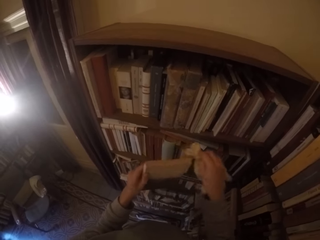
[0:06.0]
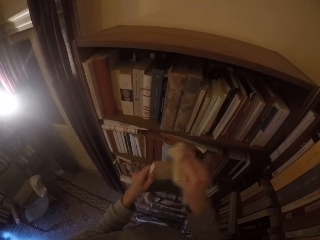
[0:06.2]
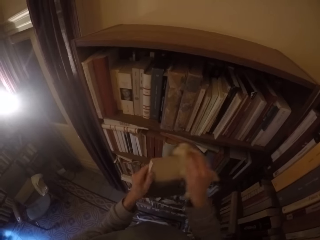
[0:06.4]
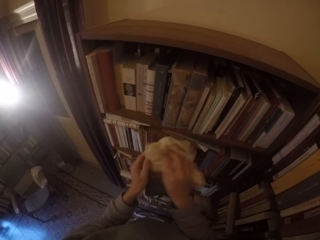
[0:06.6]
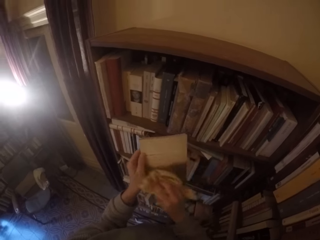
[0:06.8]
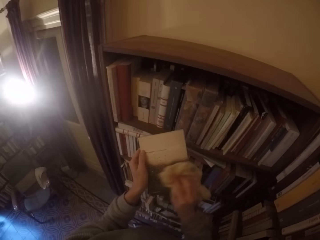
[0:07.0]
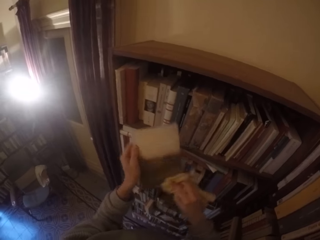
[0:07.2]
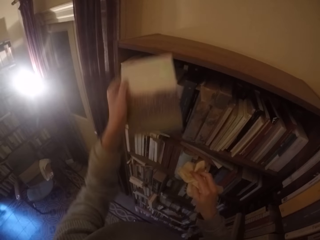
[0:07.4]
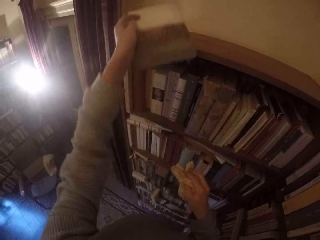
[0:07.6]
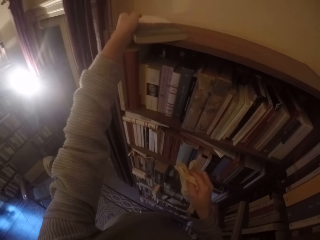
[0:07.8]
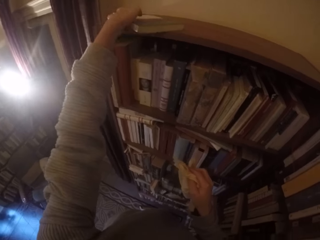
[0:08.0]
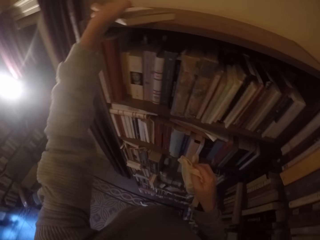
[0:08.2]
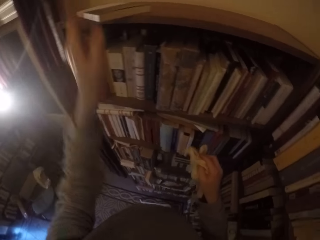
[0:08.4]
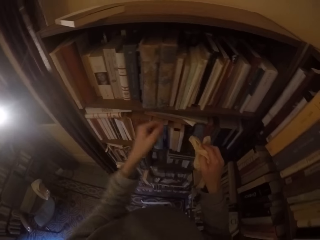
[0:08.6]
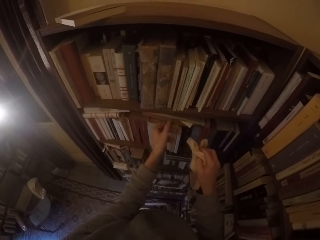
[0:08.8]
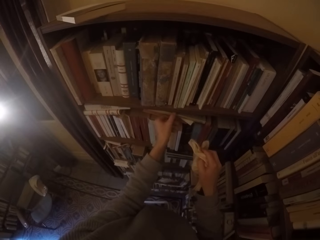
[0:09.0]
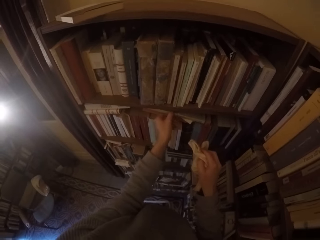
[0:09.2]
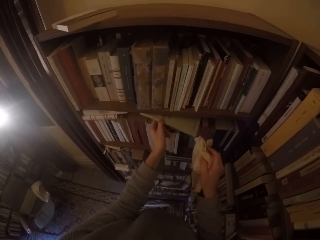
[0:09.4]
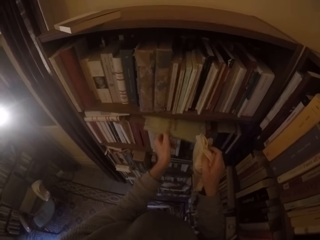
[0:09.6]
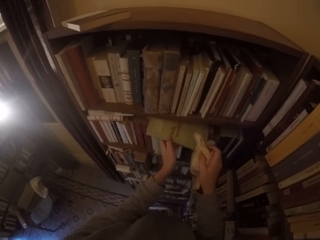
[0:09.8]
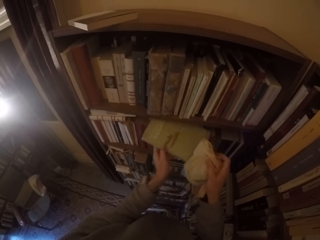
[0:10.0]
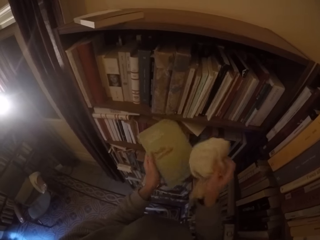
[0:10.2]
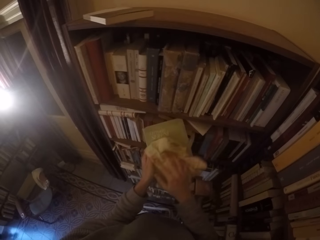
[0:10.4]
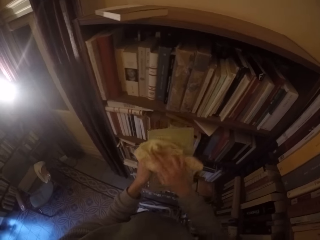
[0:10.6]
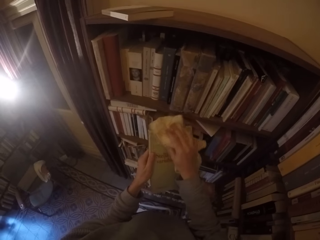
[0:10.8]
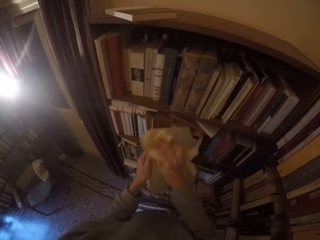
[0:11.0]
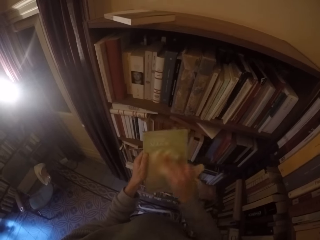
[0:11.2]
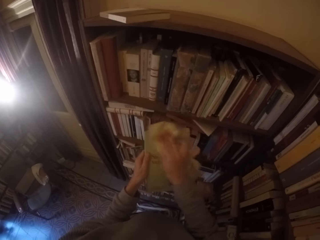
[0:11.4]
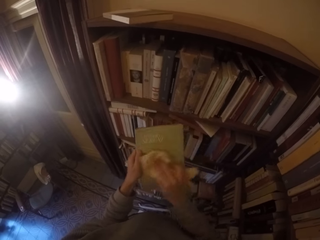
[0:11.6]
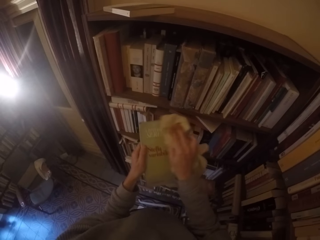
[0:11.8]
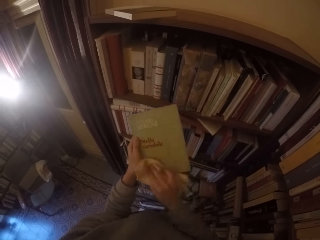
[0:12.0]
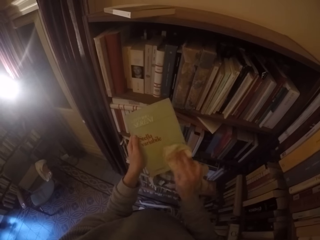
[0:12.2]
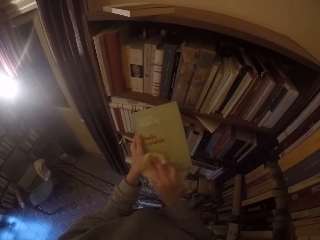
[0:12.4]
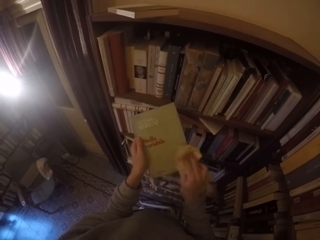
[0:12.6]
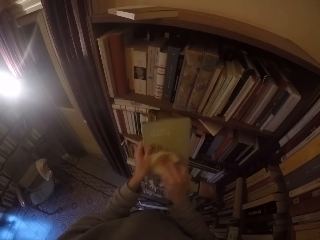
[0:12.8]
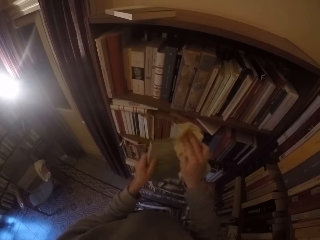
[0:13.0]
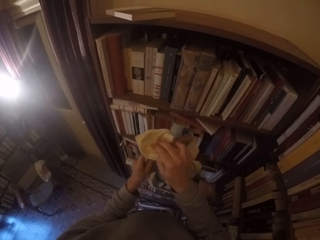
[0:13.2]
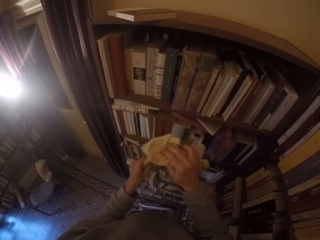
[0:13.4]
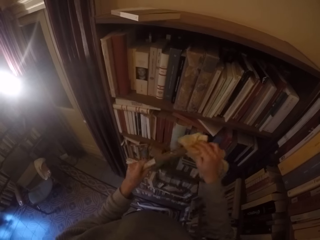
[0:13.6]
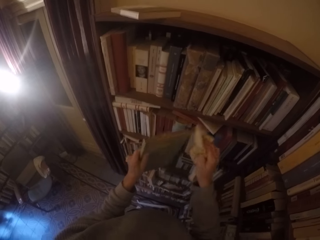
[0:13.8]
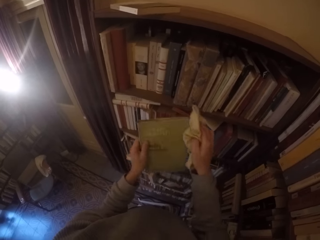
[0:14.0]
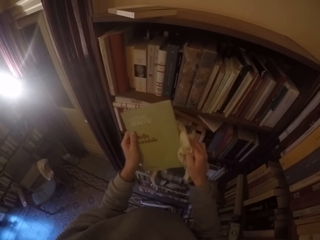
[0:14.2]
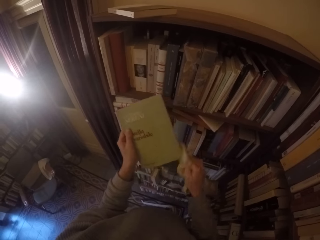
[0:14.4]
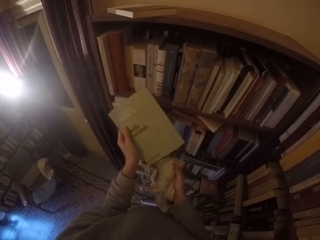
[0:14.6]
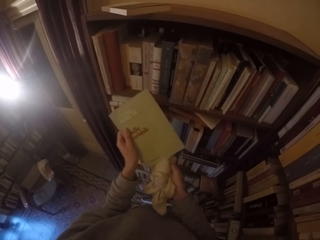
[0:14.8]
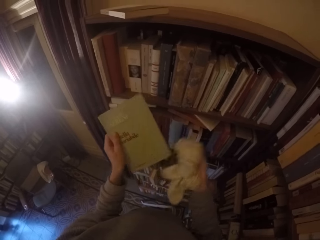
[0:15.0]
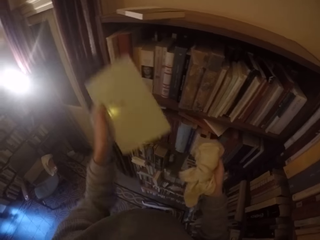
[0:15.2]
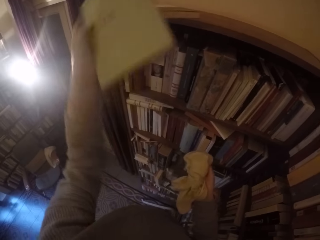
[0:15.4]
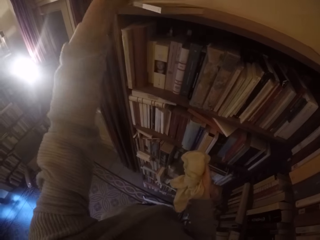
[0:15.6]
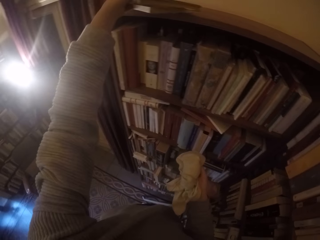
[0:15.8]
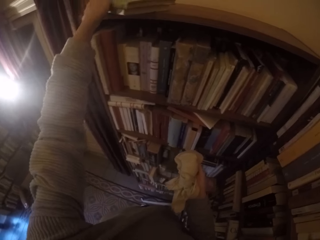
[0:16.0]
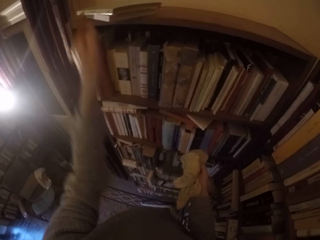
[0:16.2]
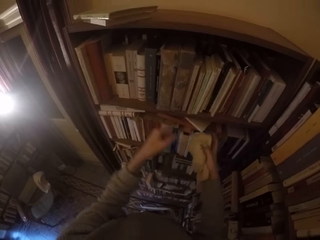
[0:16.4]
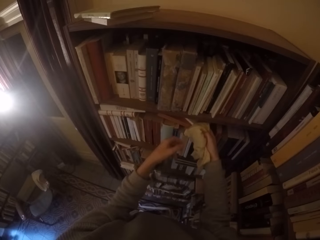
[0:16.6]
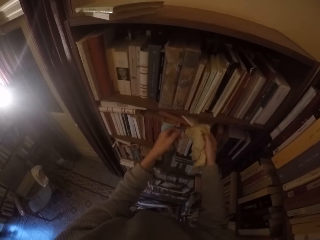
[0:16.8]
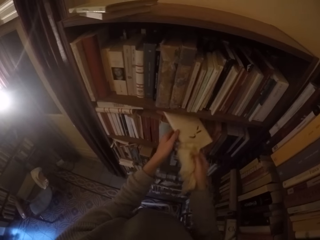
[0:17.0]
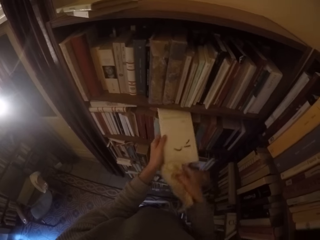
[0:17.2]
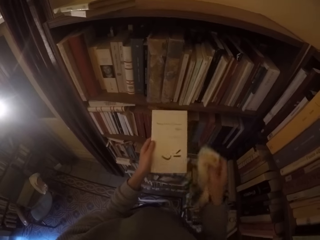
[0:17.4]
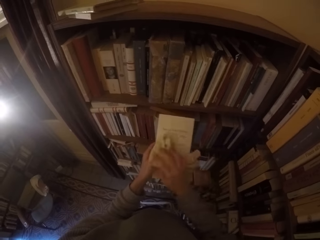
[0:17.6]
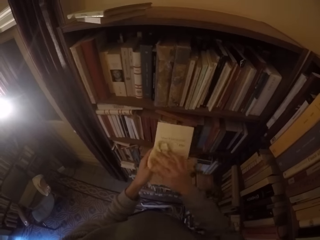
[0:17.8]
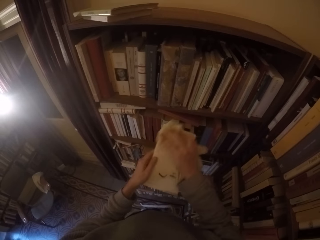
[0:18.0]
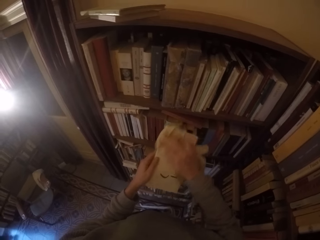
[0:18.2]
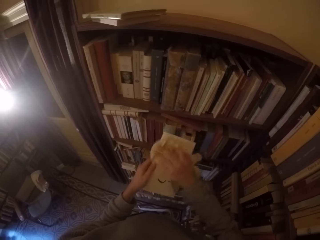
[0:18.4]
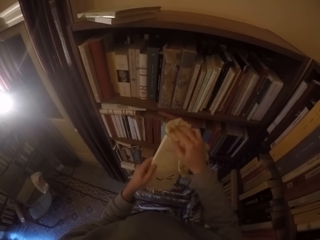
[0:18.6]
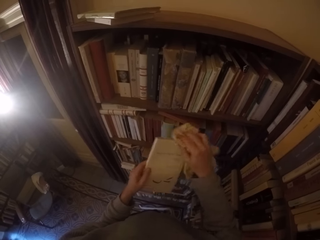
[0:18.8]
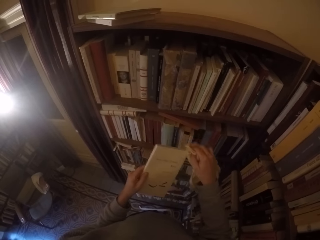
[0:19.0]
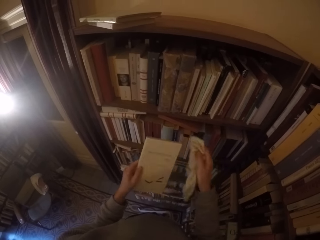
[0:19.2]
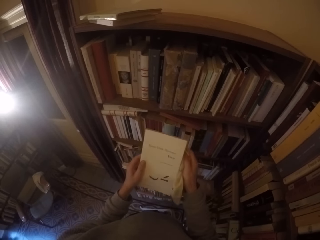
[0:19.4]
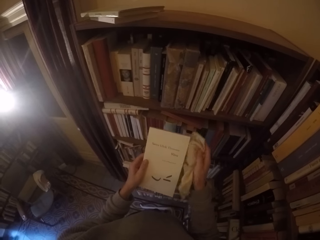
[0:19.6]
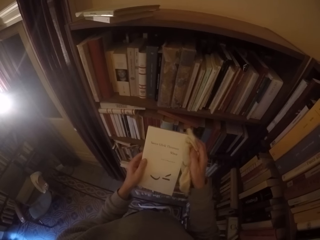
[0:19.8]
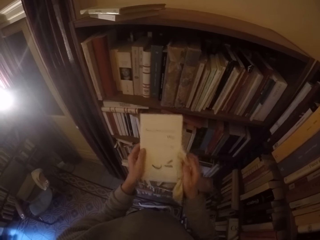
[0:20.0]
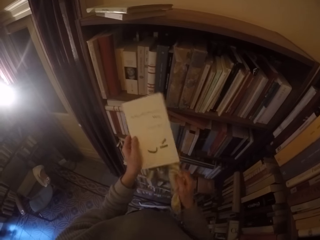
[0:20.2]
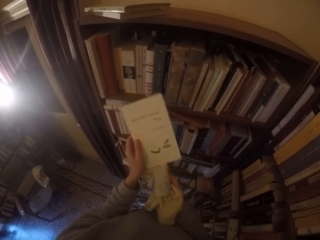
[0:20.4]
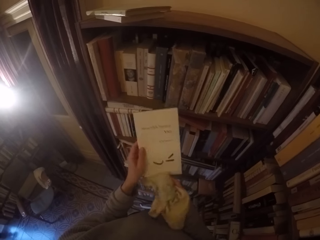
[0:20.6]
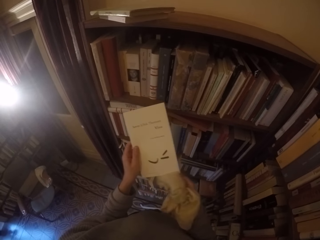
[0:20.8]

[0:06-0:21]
The camera wearer puts the book on the top of the shelf with his left hand. He picks another book from the shelf with his left hand. He wipes the book with the towel in his right hand. He puts the book on the top of the shelf with his left hand. He picks another book from the shelf with his left hand. He wipes the book with the towel in his right hand.

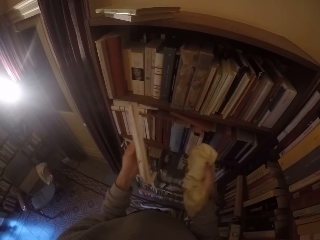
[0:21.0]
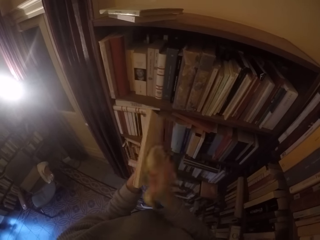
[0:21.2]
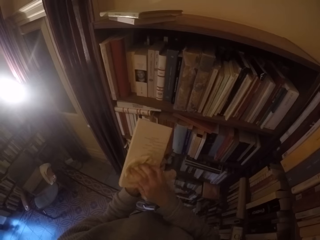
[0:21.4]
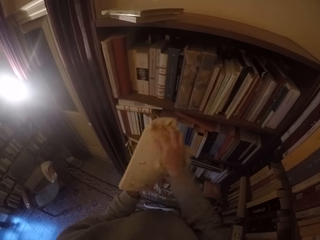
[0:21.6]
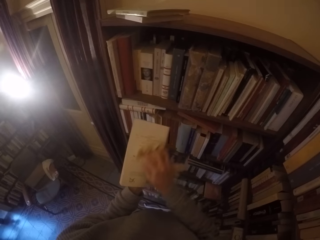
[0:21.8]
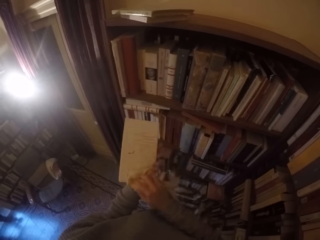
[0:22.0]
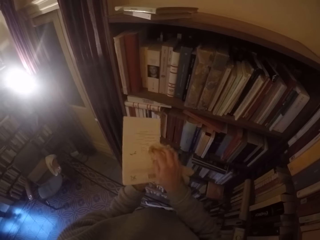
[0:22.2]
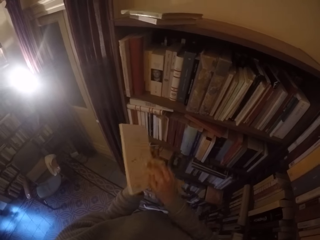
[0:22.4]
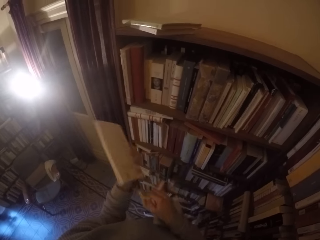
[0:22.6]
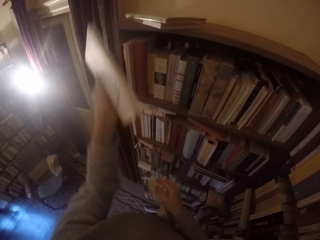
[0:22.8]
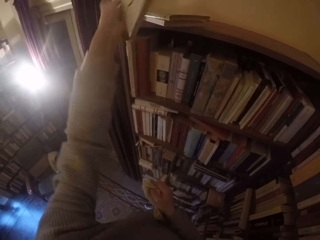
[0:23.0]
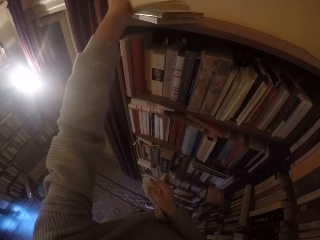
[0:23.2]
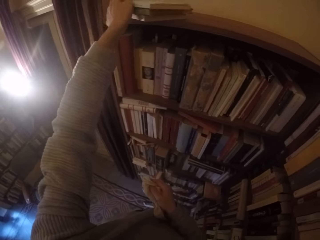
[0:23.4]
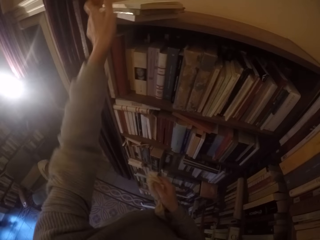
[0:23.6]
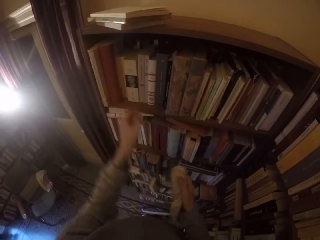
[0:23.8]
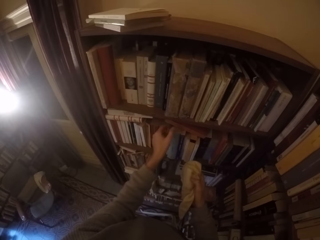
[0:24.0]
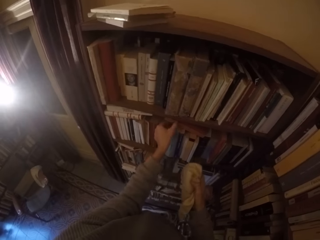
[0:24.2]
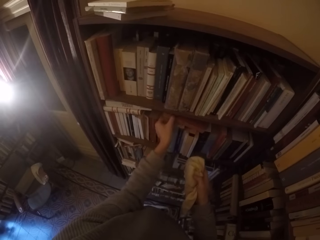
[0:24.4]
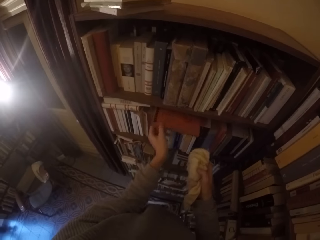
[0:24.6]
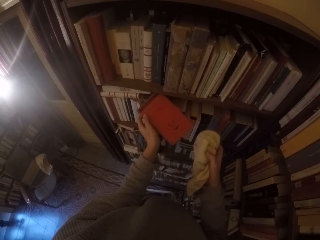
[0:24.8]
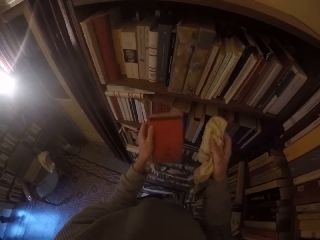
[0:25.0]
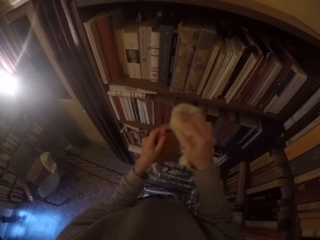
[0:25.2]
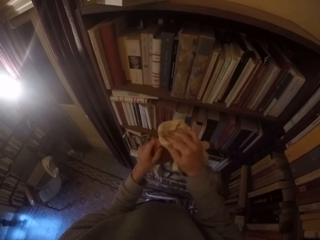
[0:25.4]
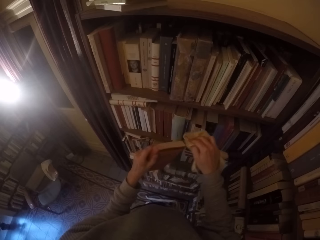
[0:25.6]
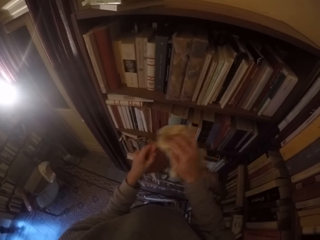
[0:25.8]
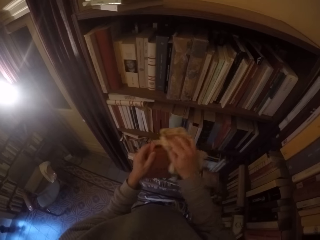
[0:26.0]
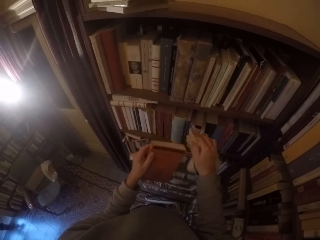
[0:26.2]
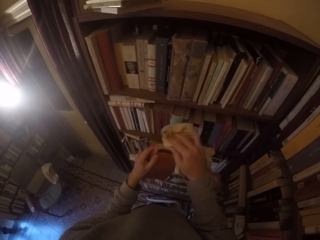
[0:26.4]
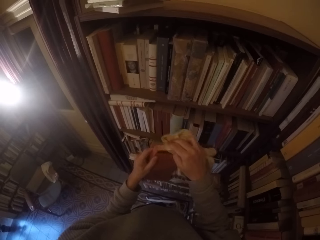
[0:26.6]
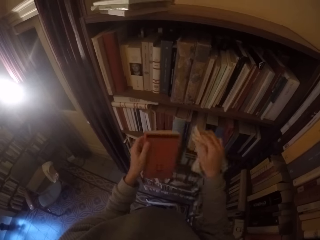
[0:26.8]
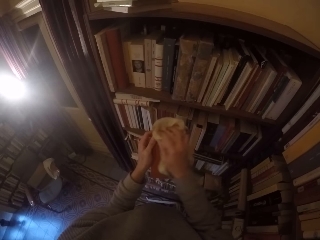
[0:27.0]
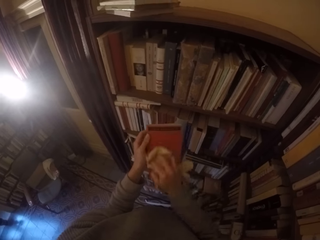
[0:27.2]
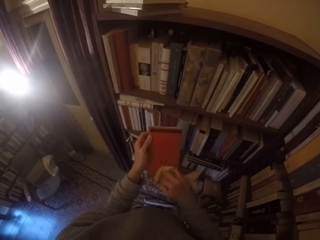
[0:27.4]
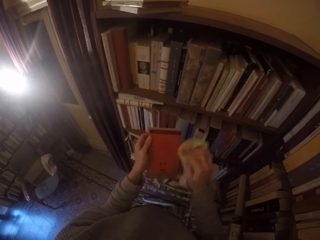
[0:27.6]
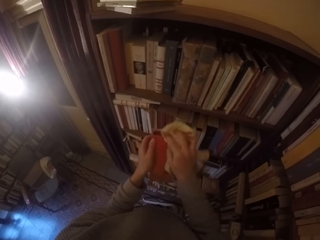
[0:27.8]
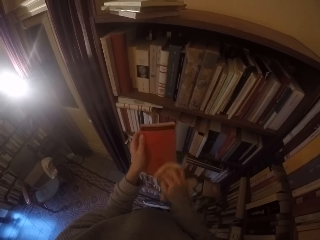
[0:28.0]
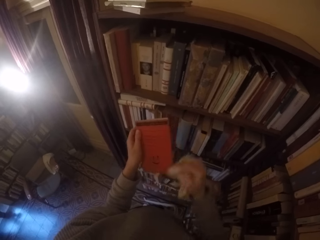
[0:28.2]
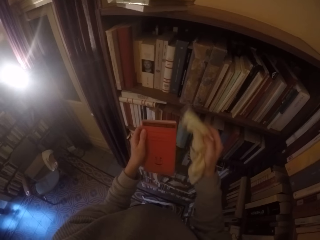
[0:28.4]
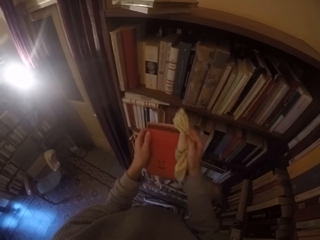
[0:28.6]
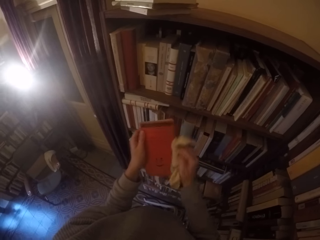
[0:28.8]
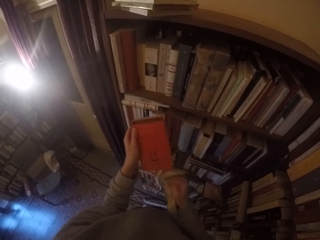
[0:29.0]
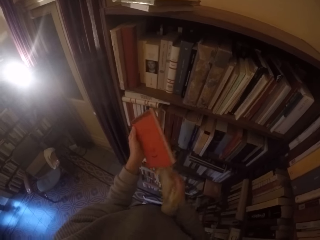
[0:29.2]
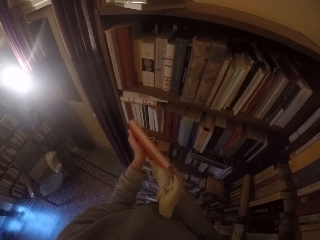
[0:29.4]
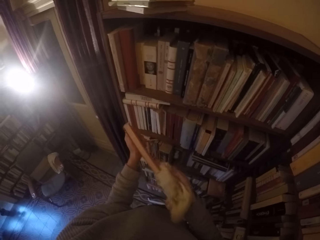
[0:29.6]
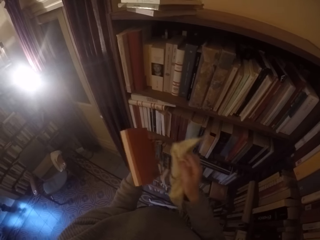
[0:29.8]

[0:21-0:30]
The camera wearer puts the book on the top of the shelf with his left hand. He picks another book from the shelf with his left hand. He wipes the book with the towel in his right hand.
